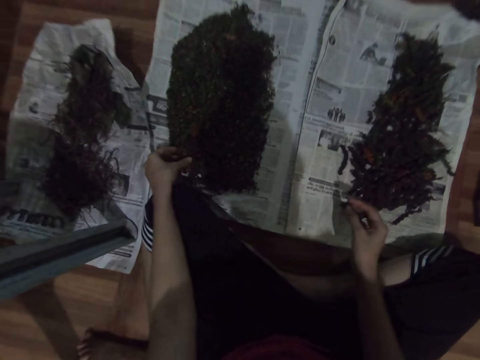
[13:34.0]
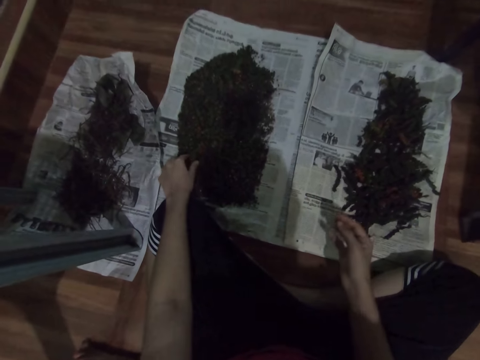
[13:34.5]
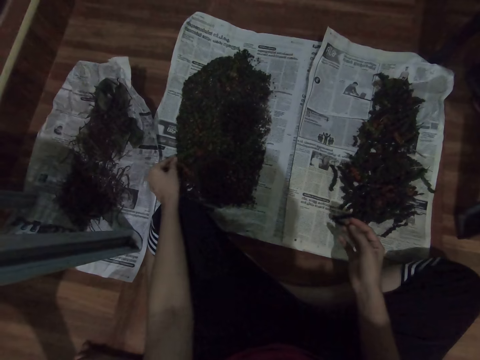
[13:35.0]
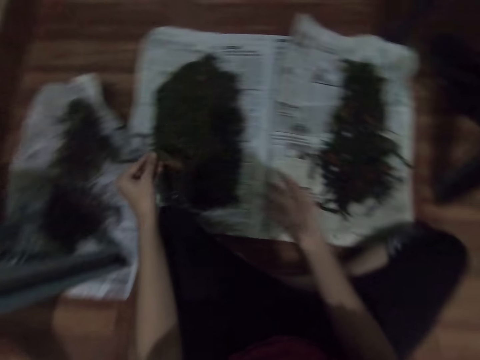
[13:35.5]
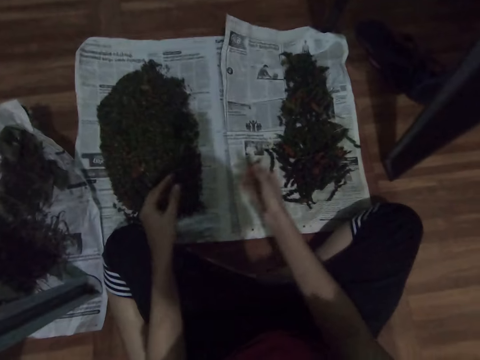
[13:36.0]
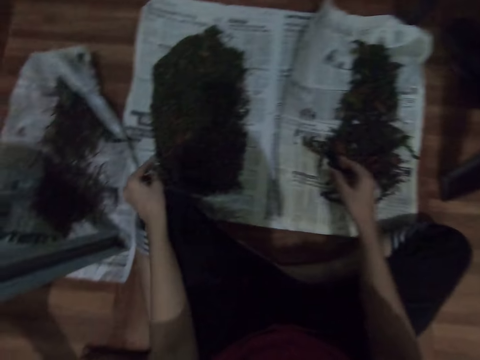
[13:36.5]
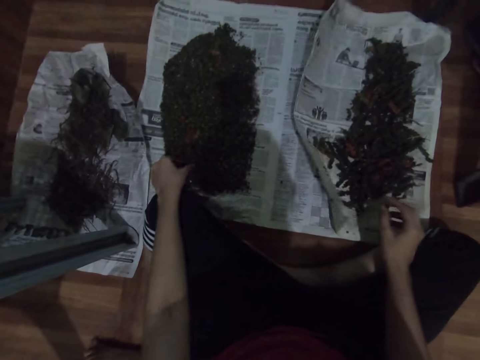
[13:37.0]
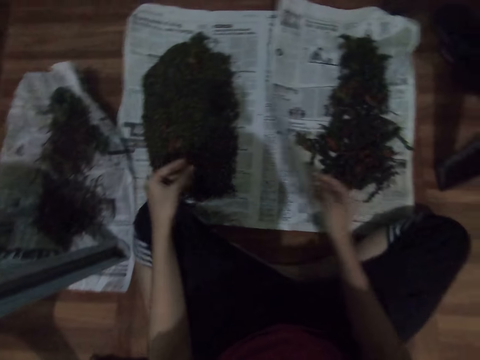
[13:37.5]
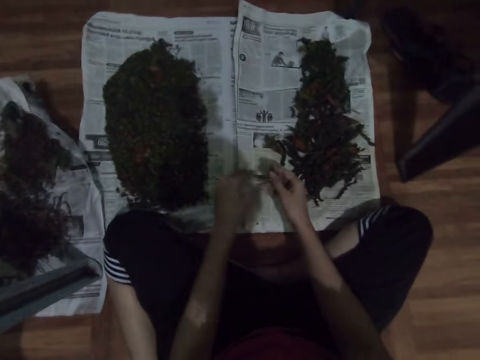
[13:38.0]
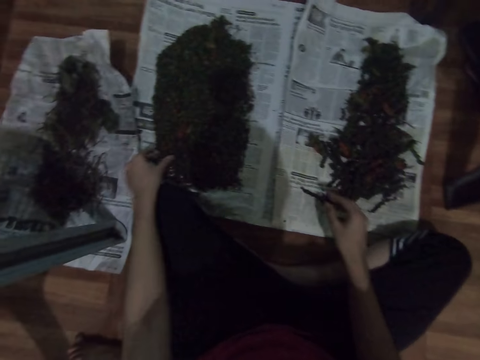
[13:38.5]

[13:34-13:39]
The camera wearer drops the herbs on the magazine. They pick the herb with the left hand. They put the herb on the right hand. They drop the herbs on the magazine. They select the vegetables. They pick the herb with the left hand. They put the herb on the right hand. They drop the herbs on the magazine.

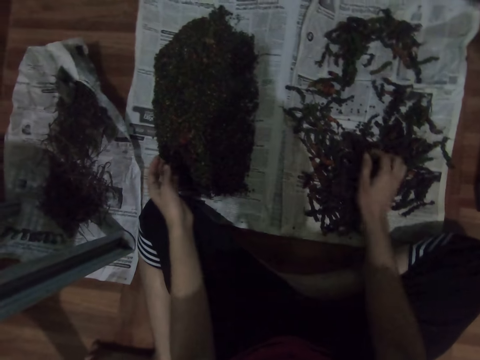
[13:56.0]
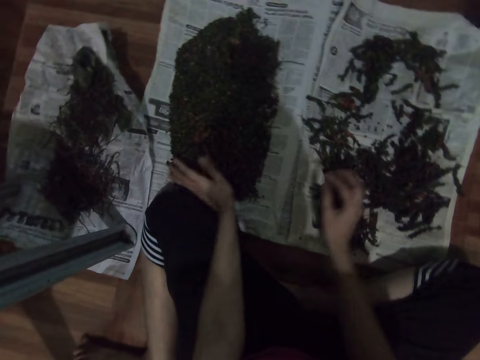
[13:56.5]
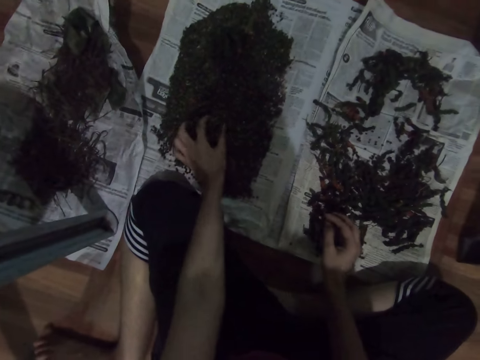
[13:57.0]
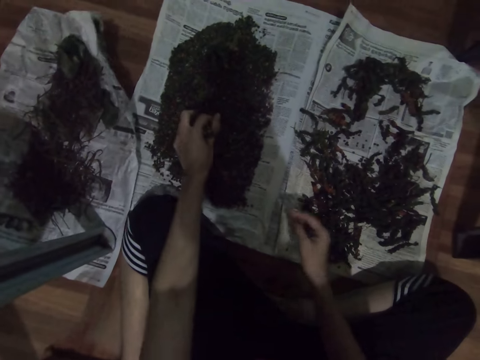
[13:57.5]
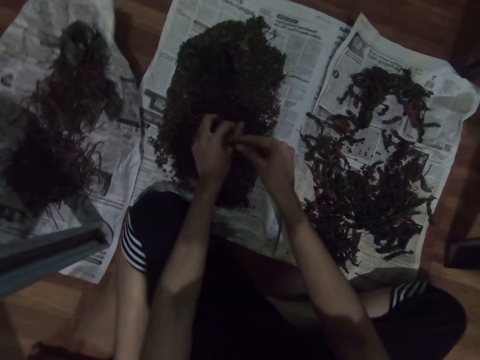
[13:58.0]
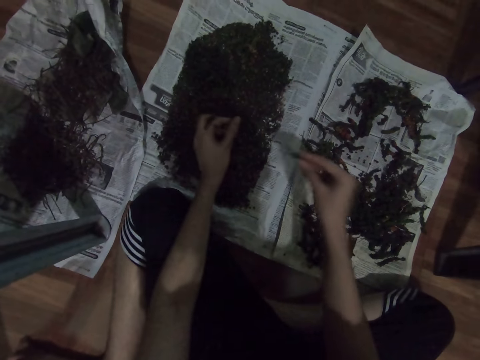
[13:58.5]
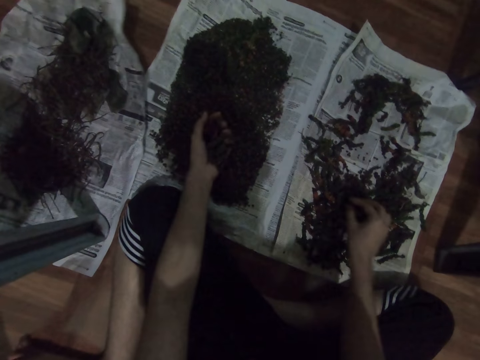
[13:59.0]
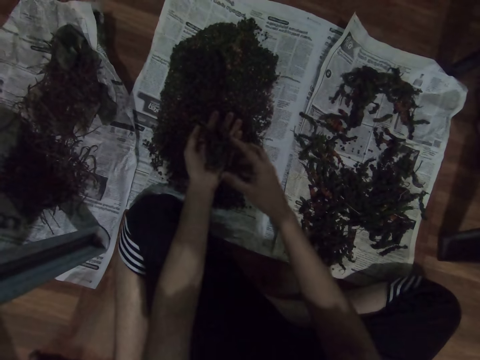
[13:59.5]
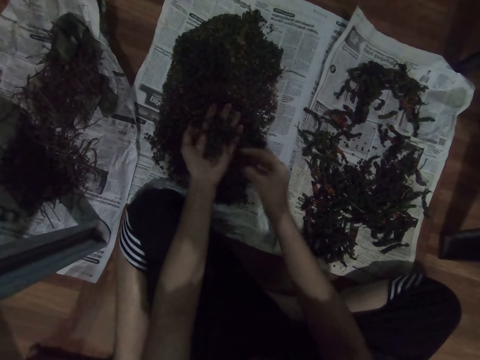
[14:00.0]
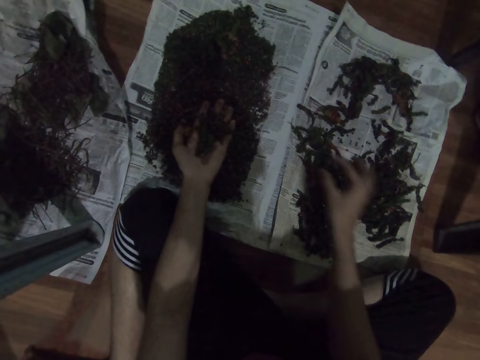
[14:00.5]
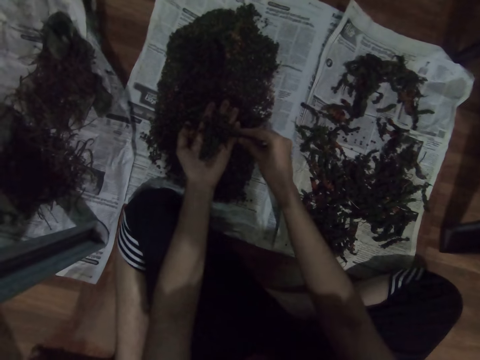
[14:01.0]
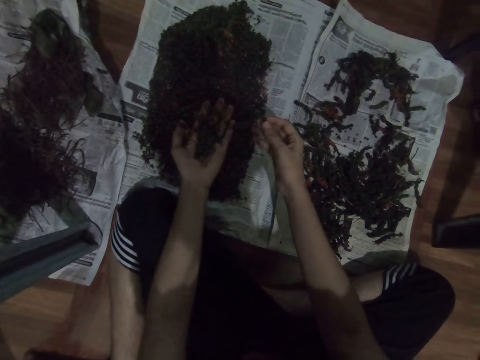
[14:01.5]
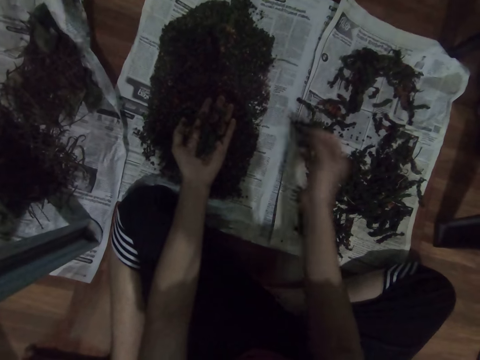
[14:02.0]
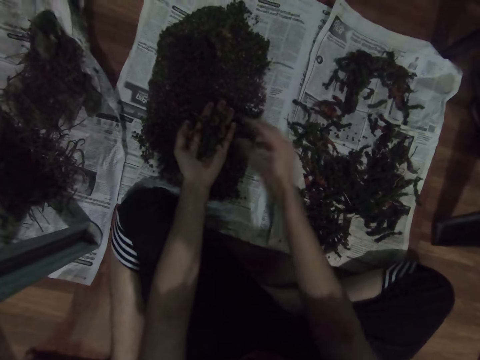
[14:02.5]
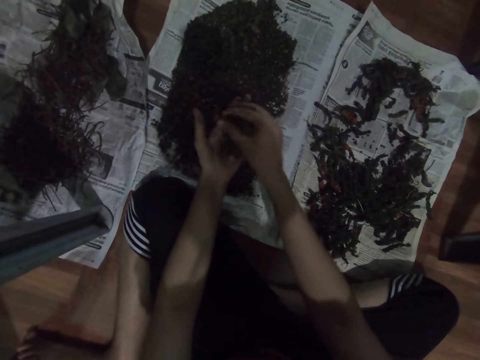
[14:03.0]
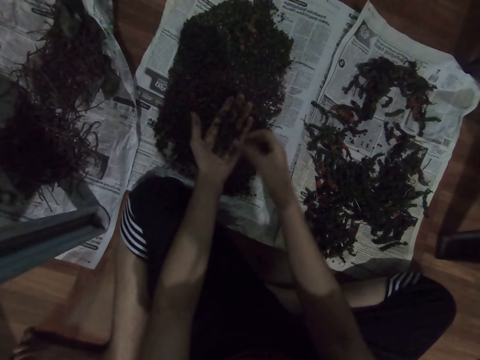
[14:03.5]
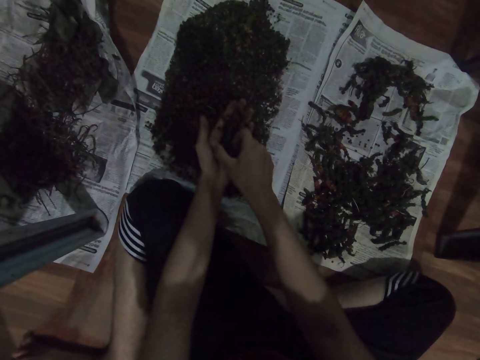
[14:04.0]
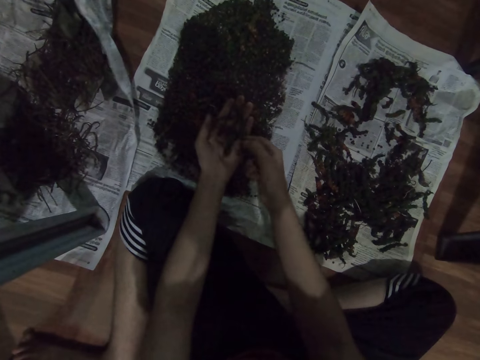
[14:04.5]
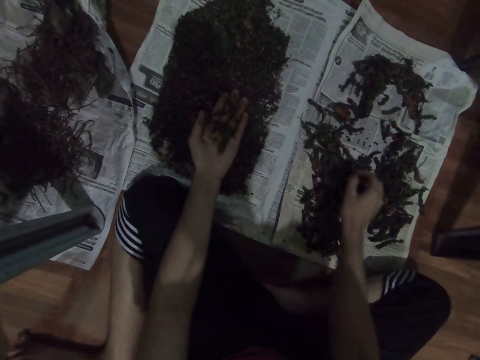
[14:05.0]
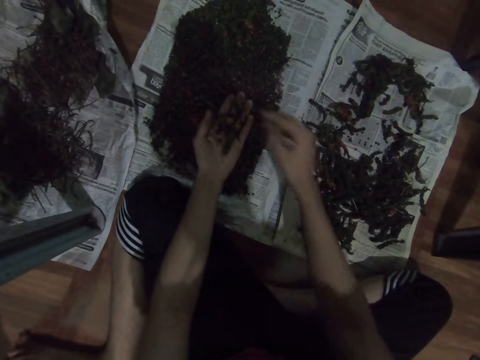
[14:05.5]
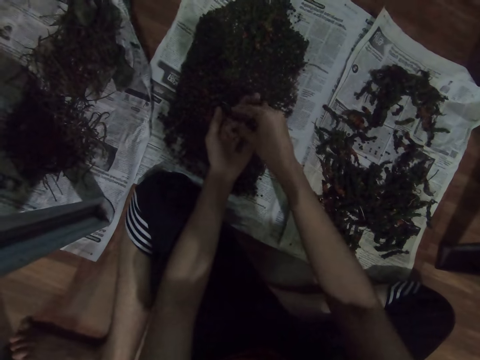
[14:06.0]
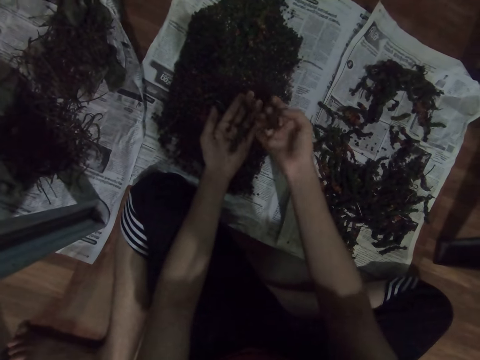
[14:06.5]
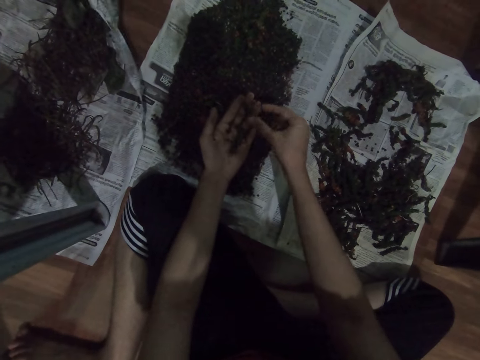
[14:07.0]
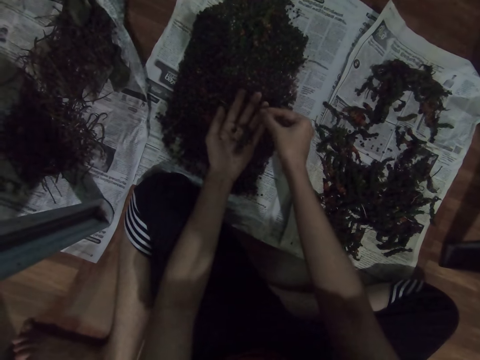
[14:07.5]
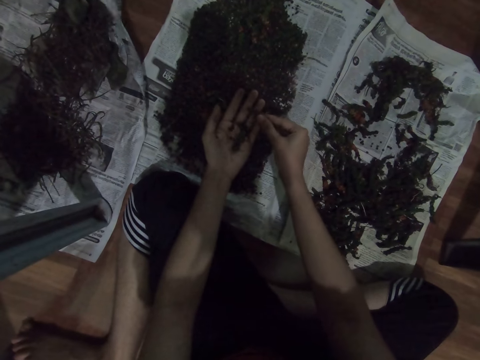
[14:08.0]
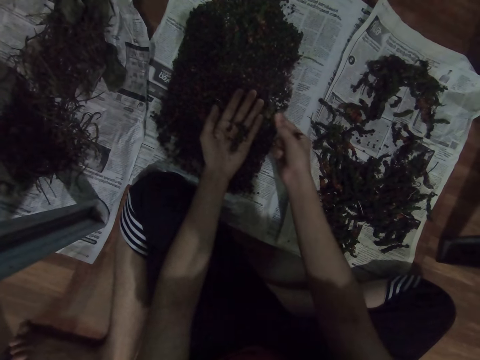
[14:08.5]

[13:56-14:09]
The camera wearer puts something on the right hand. They drop something. They collect something. They take something with the left hand. They drop something. They take something with the left hand. They drop something. They take something with the left hand. They drop something. They take something with the left hand. They drop something. They take something with the left hand.

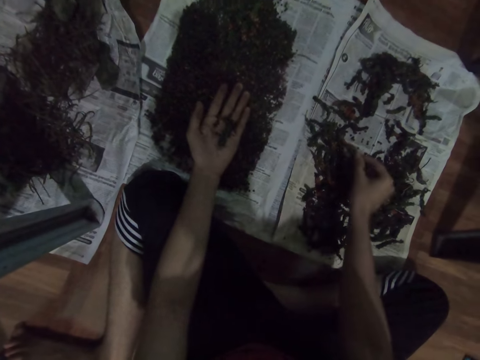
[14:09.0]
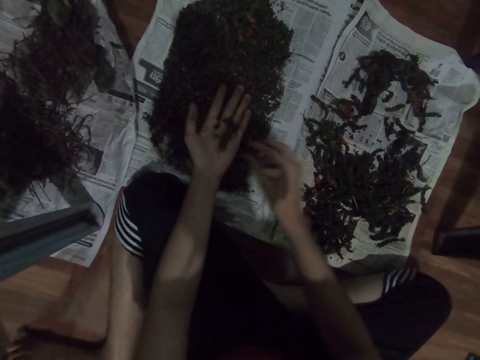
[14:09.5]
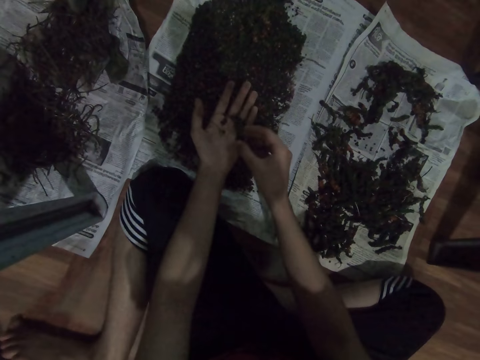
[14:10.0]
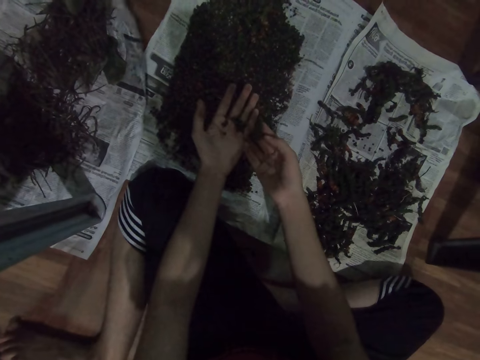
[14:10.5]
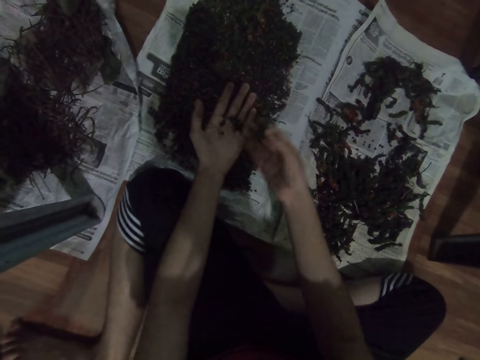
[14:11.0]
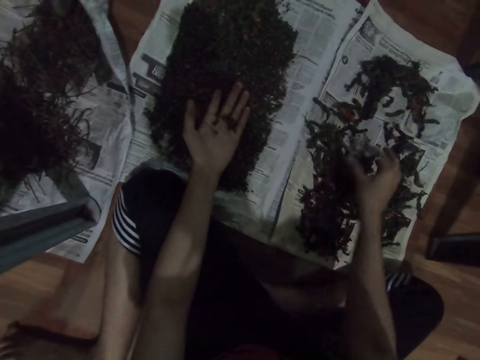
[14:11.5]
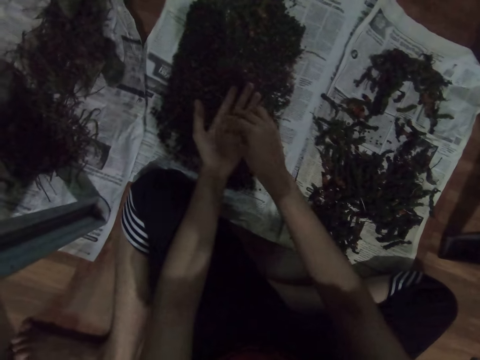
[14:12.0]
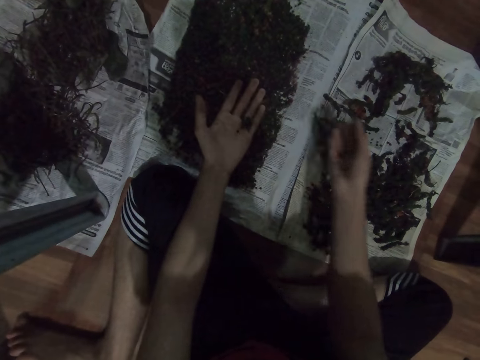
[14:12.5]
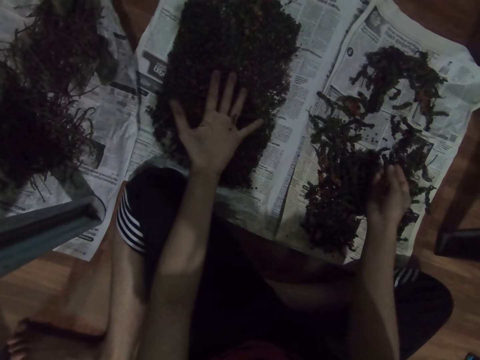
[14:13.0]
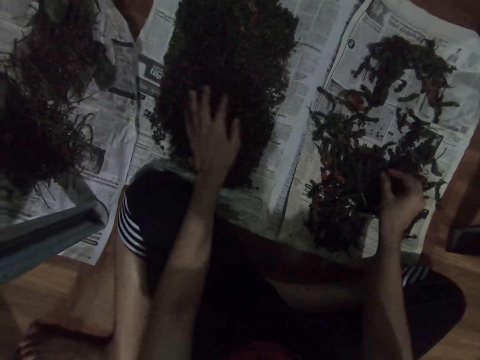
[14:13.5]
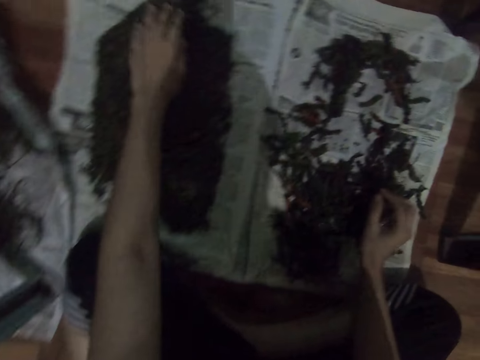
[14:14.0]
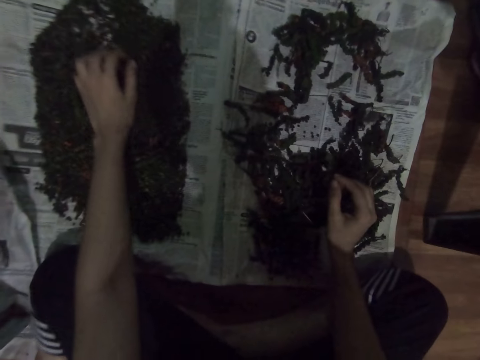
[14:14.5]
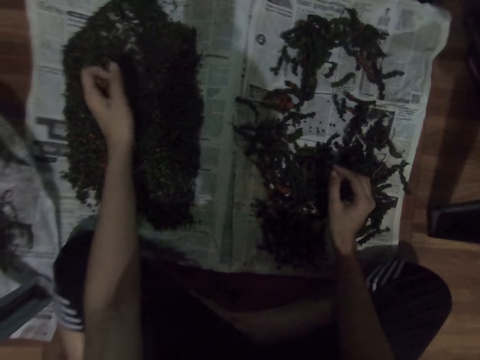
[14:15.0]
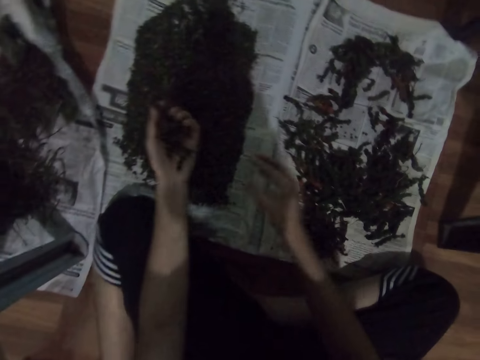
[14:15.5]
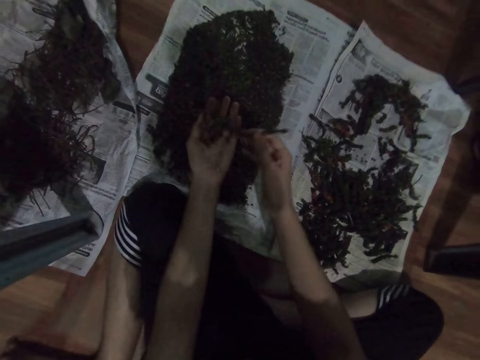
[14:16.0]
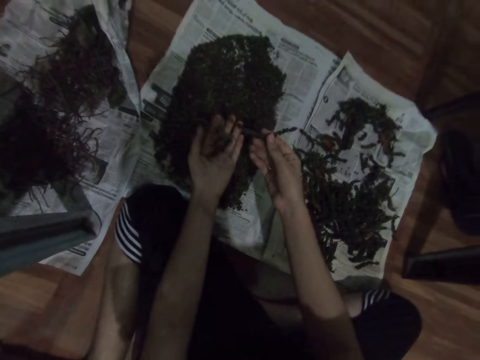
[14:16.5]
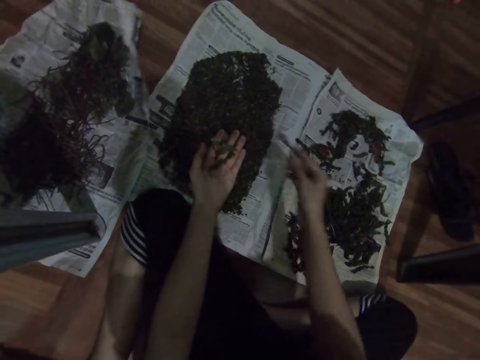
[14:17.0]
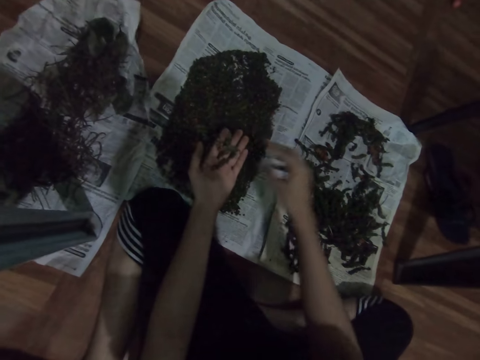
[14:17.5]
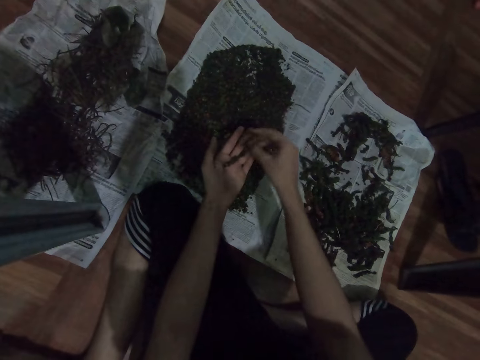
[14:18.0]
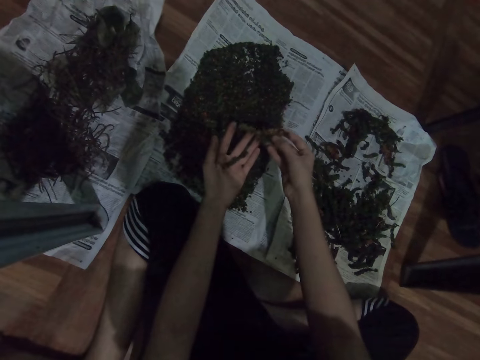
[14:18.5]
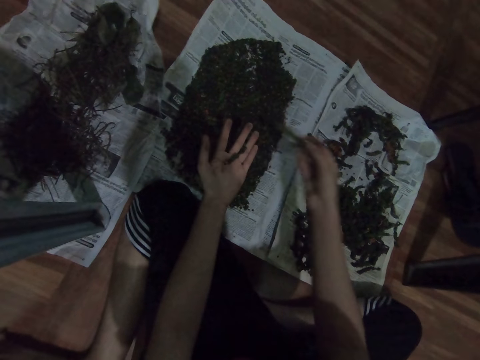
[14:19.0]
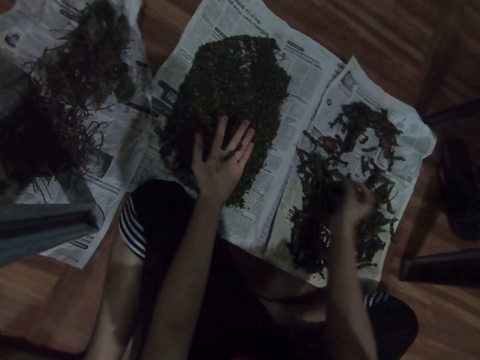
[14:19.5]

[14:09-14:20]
The camera wearer drops something. They take something with the left hand. They drop something. They take something with the left hand. They drop something. They collect something. They take something with the left hand. They drop something. They take something with the left hand.
